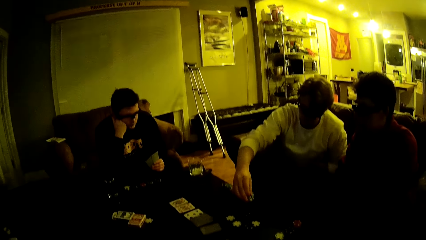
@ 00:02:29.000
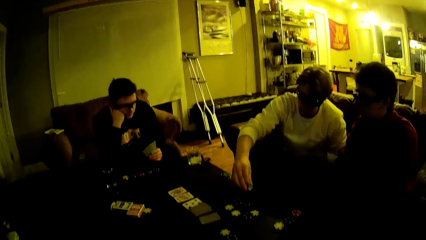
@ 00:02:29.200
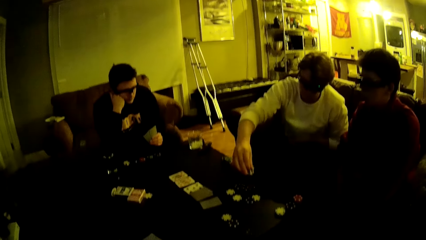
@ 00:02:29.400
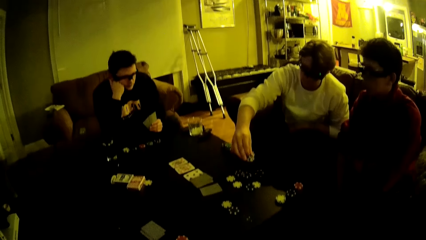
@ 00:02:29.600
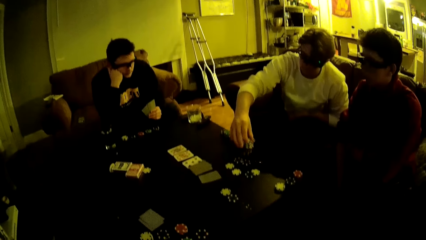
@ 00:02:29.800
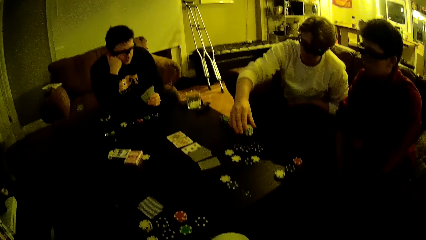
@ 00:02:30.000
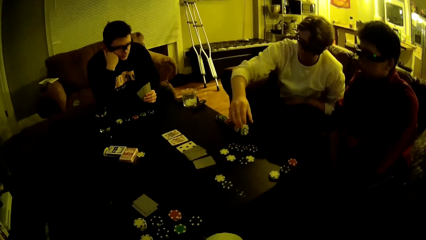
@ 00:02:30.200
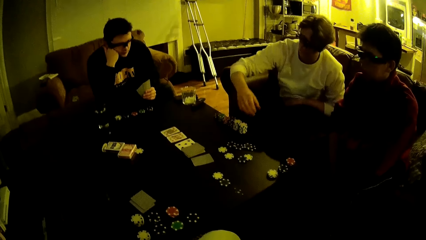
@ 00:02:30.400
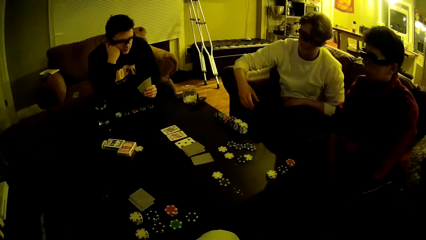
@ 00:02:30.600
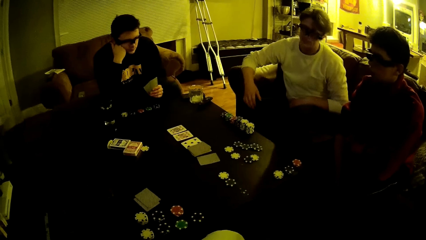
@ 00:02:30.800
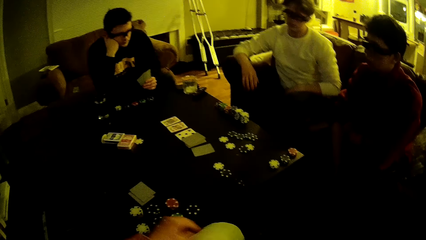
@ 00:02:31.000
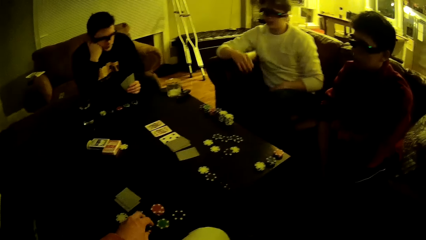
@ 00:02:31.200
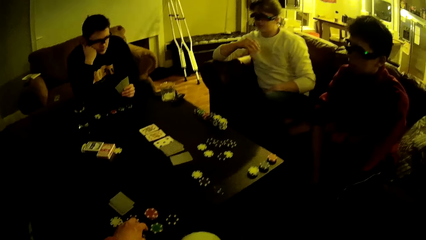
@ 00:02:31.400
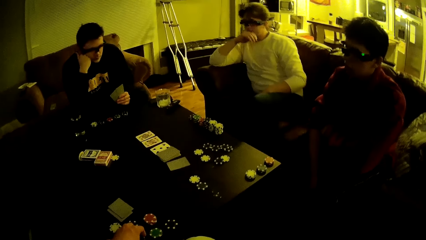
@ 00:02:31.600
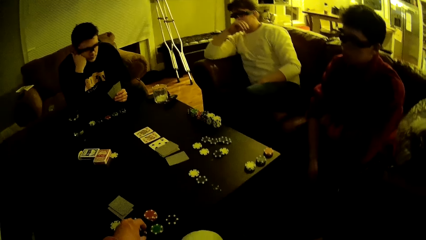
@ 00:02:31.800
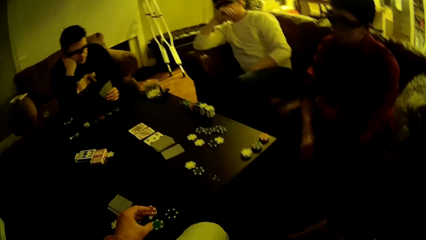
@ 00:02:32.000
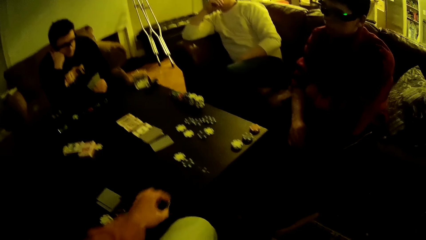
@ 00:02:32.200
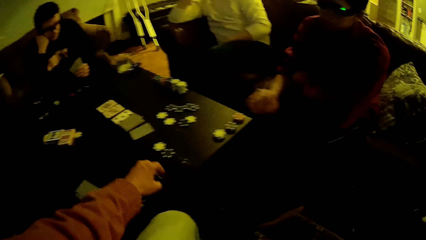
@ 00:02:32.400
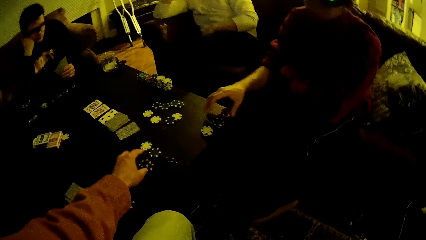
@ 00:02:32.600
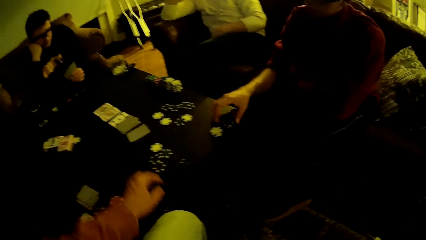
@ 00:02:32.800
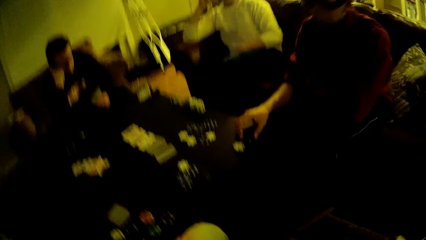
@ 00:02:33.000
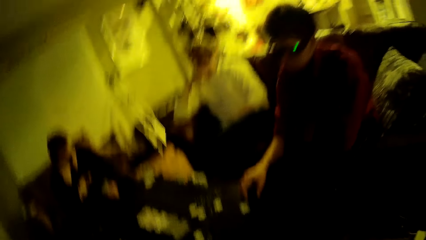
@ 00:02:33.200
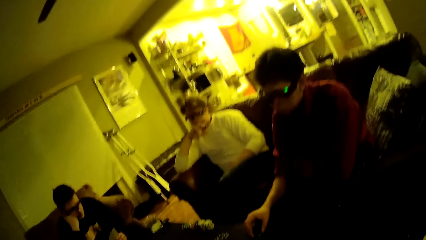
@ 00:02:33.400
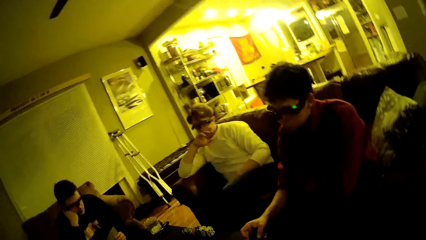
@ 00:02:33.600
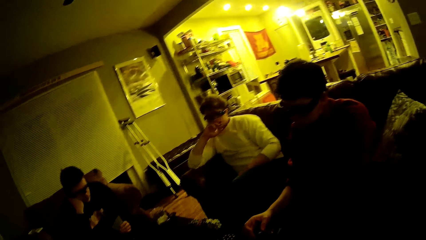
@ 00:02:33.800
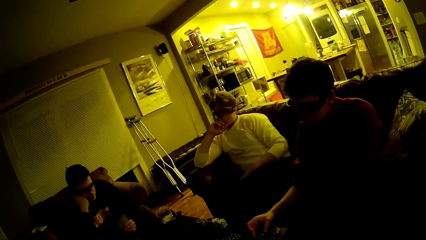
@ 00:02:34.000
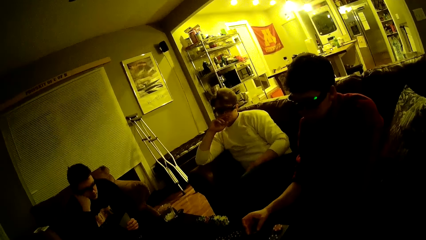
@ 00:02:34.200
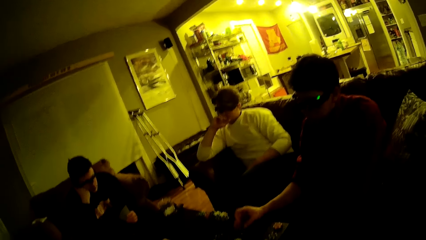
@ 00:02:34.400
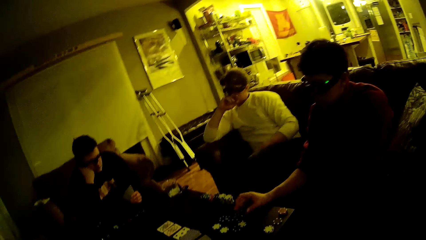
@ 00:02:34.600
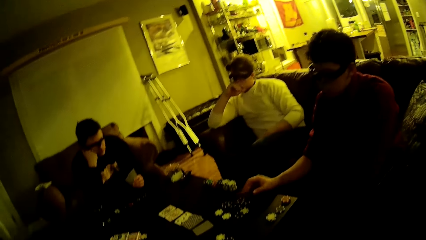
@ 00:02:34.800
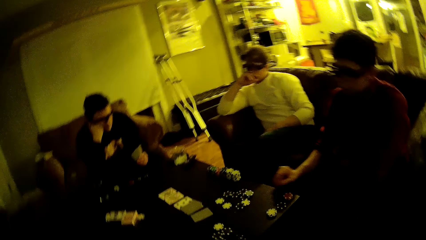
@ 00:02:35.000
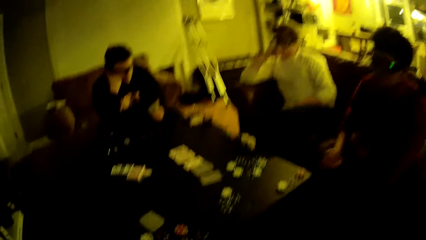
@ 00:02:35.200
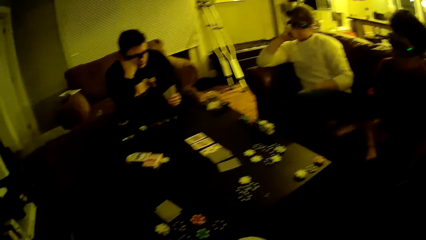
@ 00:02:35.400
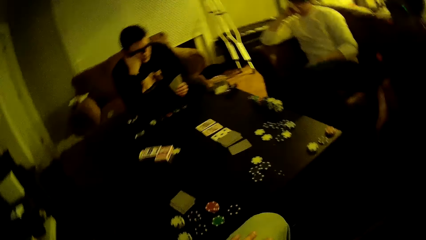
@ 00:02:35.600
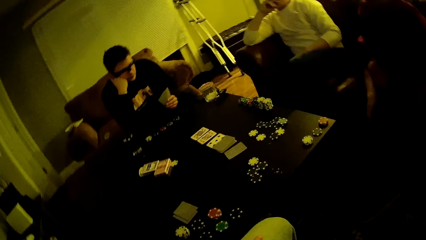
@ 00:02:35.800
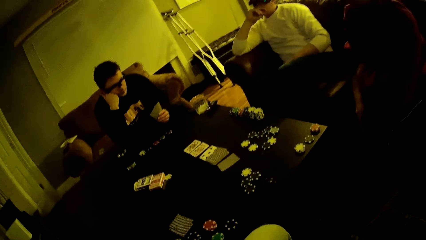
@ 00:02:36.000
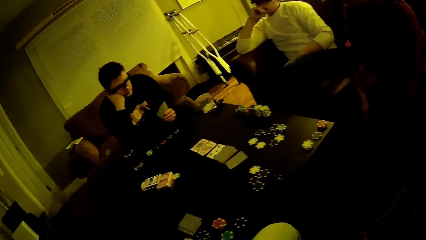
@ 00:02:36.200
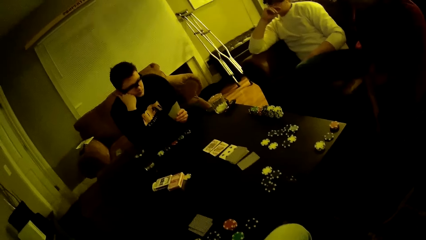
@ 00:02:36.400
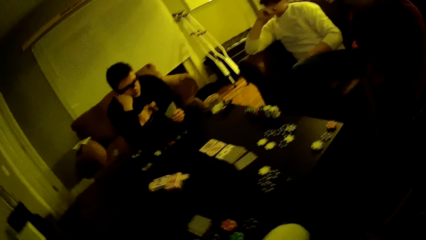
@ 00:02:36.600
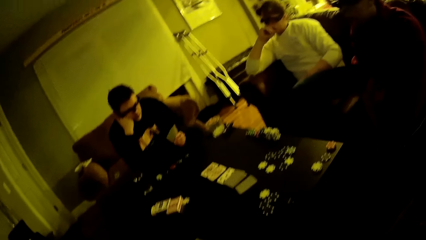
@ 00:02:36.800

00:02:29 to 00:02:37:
A man drops dice chips on the table. Another man stares on the table. The camera wearer picks some chips from the table with his left hand. The first man stares on the table. The camera wearer drops the chips in his left hand on the table near a third man. The third man picks some chips from the table with his right hand, shifts the dice chips on the table, and drops the chips in his right hand on the table. The camera wearer stares around the table.
